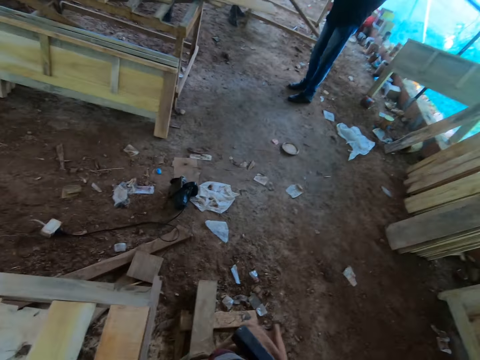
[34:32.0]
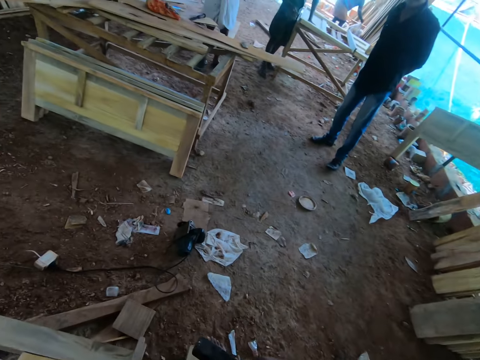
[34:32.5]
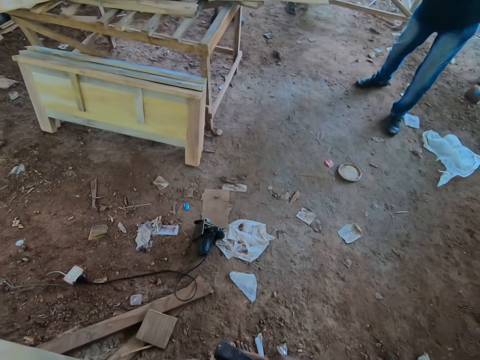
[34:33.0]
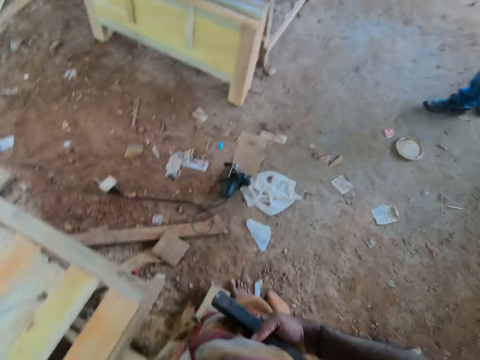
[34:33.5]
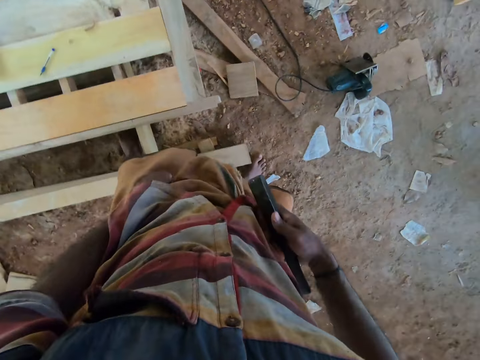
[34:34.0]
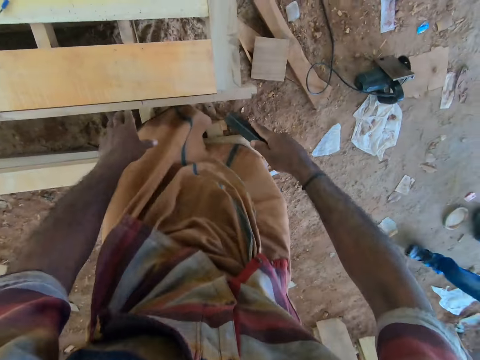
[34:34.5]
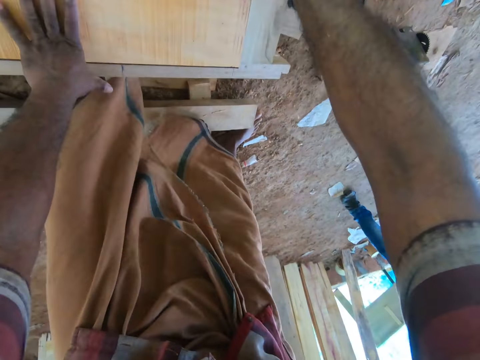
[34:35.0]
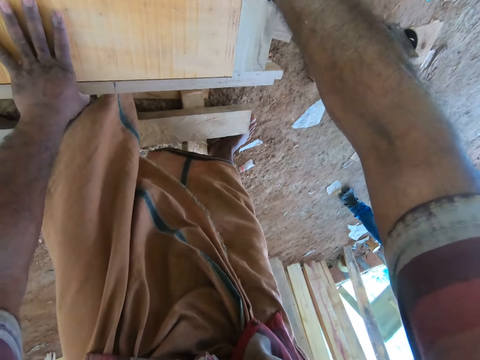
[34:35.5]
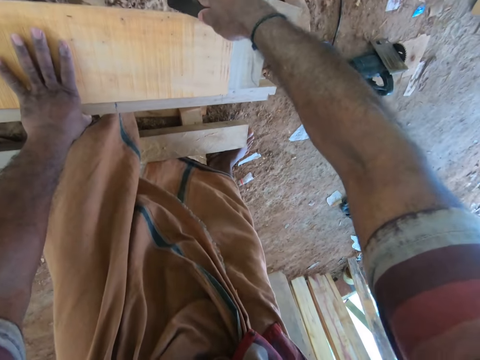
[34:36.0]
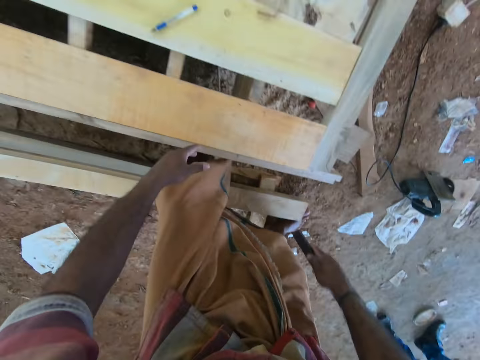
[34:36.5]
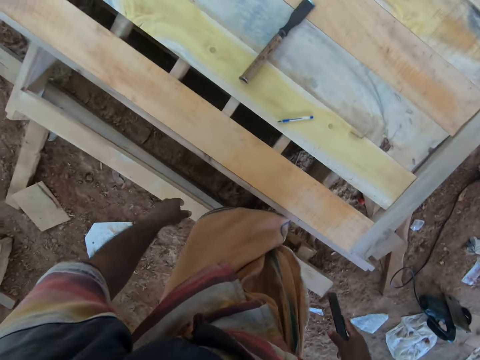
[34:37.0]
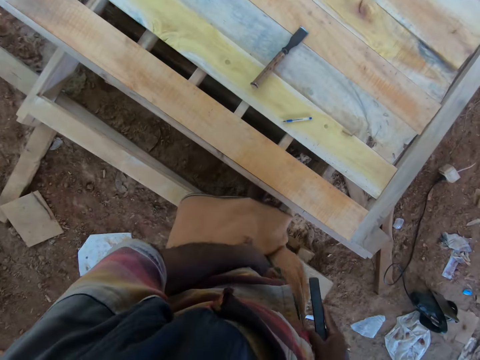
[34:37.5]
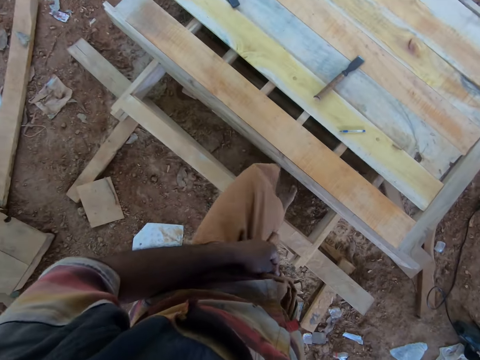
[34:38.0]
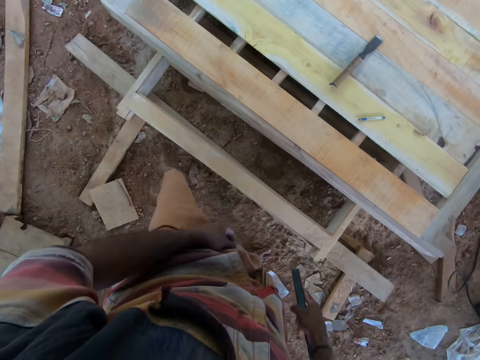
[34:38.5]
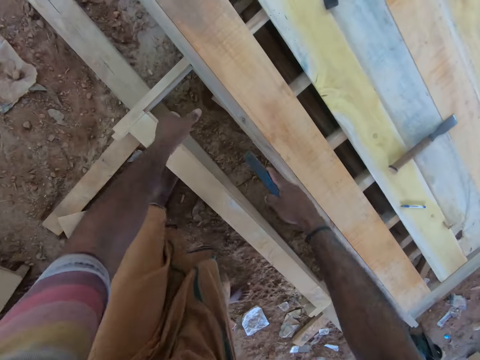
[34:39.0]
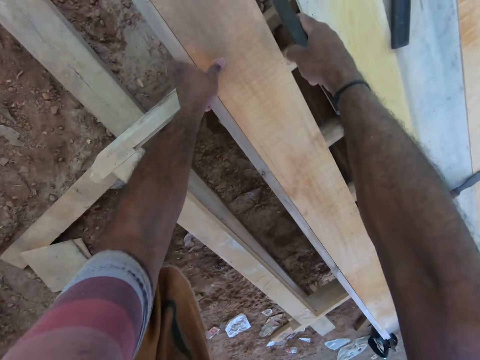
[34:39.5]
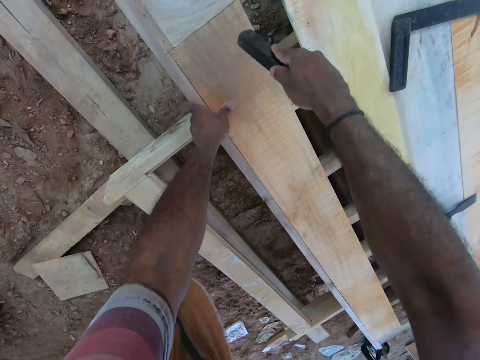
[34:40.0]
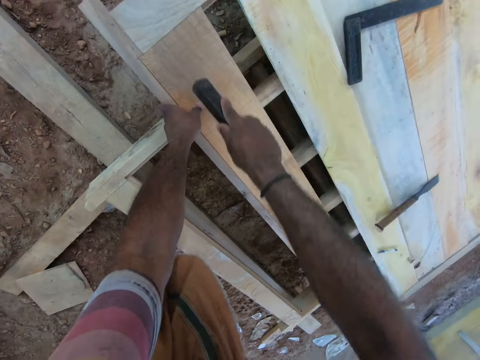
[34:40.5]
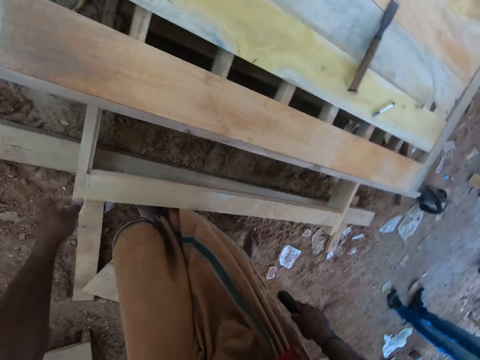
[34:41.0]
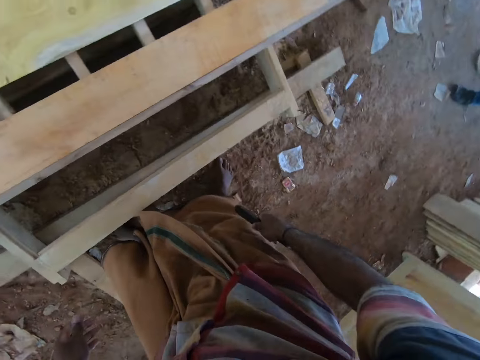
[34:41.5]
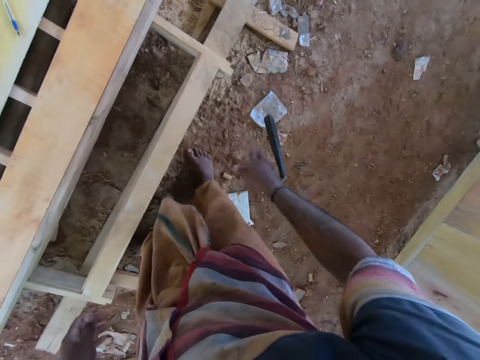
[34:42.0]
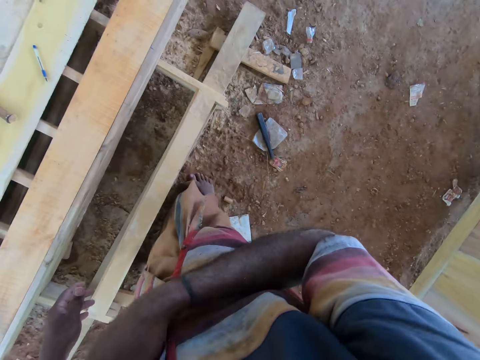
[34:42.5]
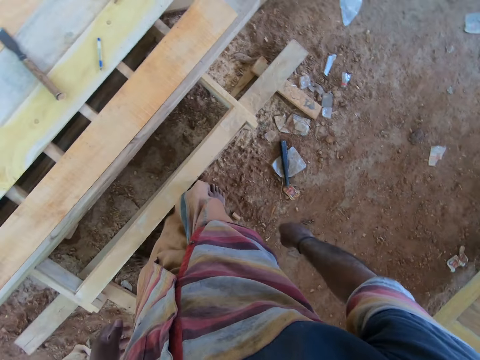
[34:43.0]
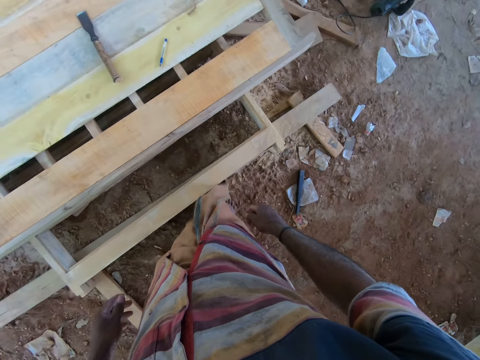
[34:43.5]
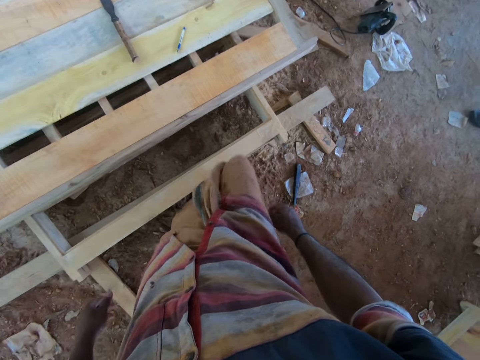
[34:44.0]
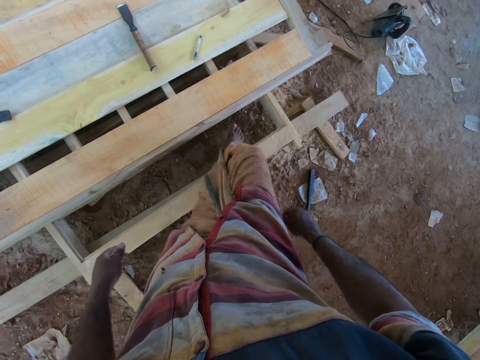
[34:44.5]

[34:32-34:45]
The camera wearer hits the piece of wood with the flat bar in his right hand. He adjusts his wrapper with his left hand. He looks around. He hits the piece of wood with the flat bar in his right hand. He drops the flat bar on the ground with his right hand.

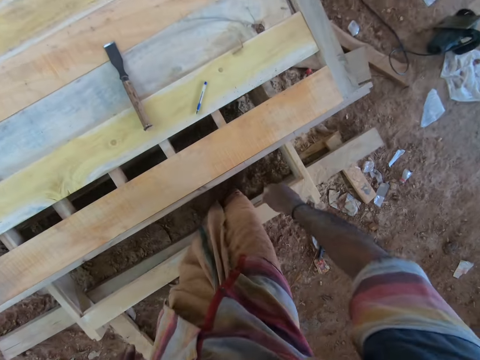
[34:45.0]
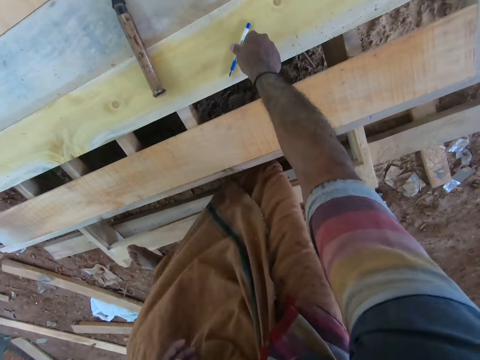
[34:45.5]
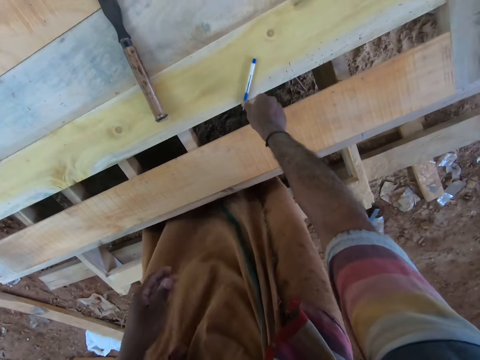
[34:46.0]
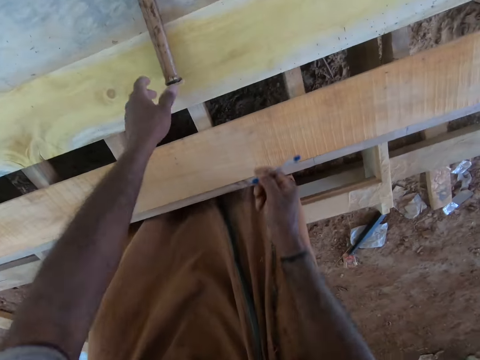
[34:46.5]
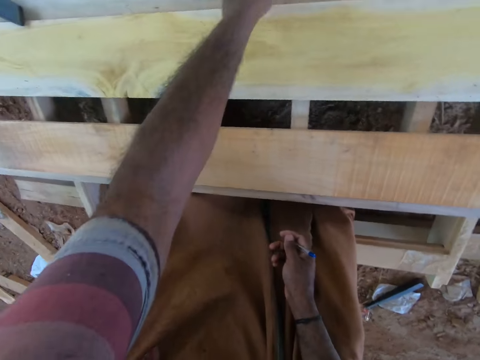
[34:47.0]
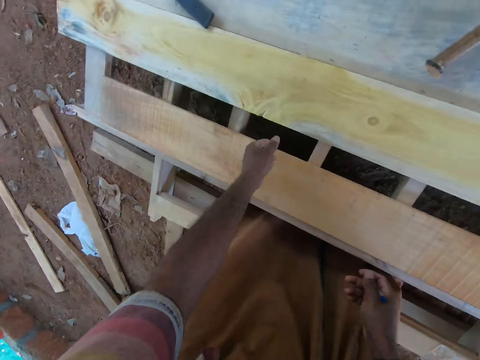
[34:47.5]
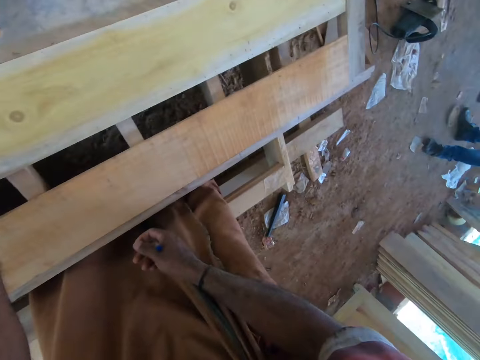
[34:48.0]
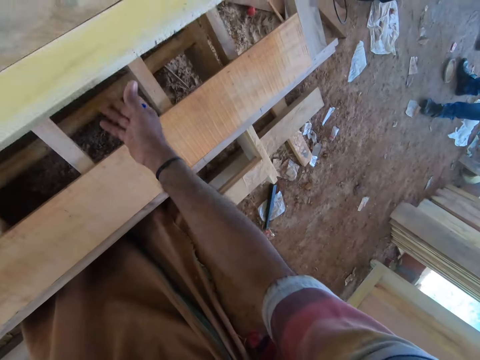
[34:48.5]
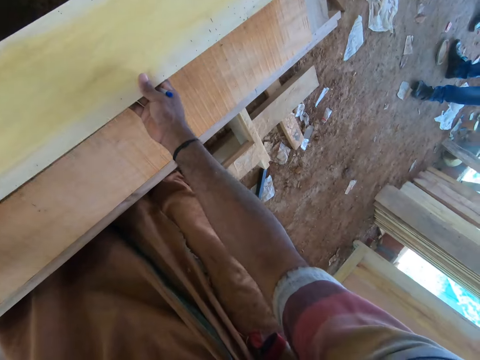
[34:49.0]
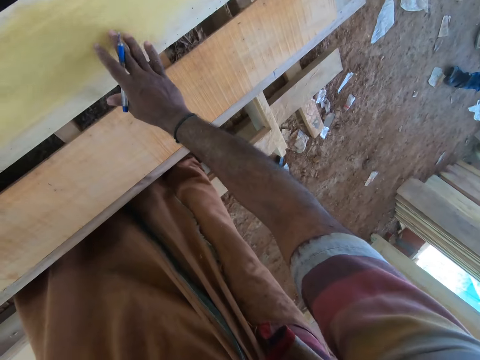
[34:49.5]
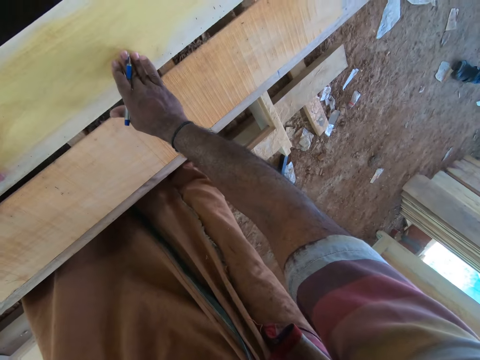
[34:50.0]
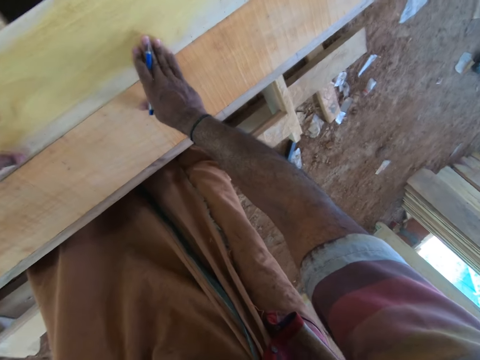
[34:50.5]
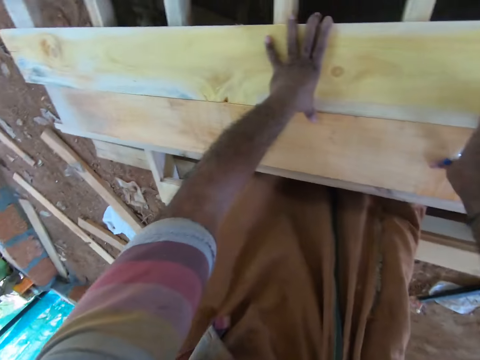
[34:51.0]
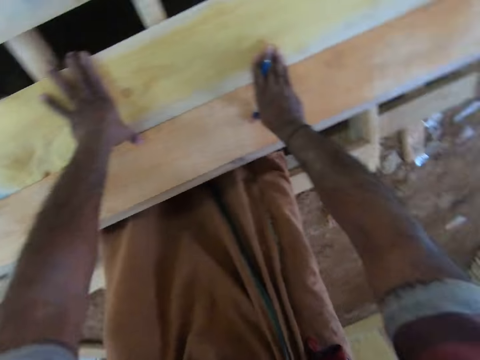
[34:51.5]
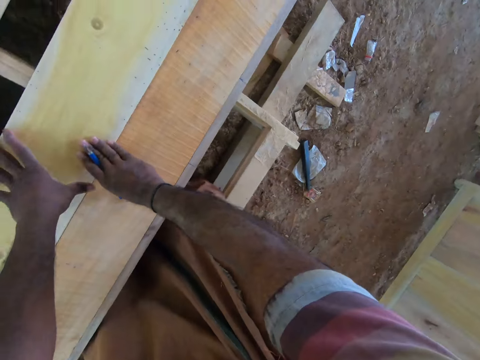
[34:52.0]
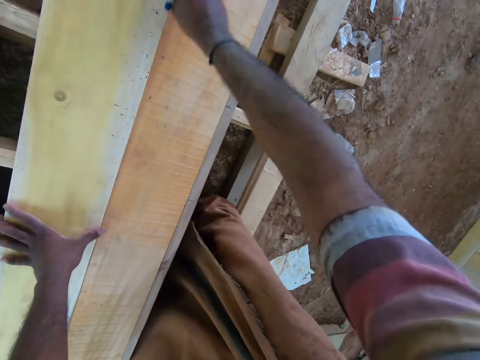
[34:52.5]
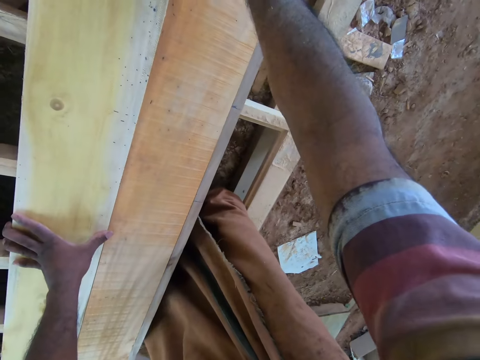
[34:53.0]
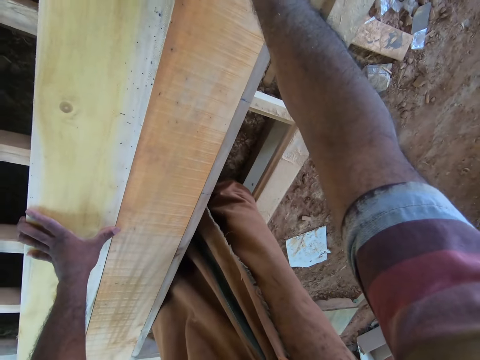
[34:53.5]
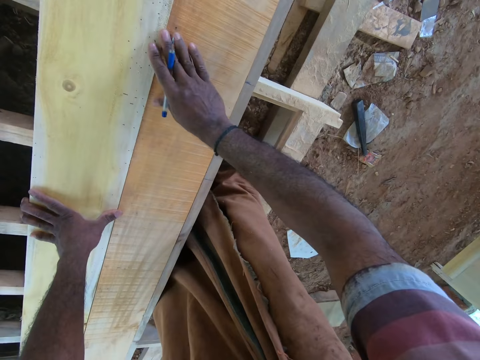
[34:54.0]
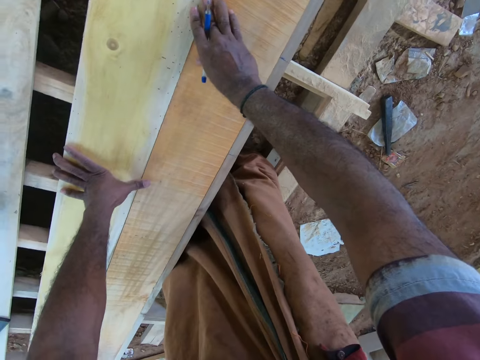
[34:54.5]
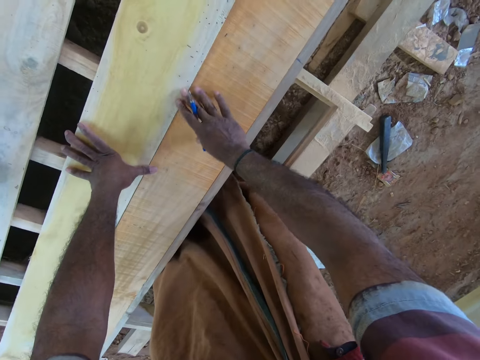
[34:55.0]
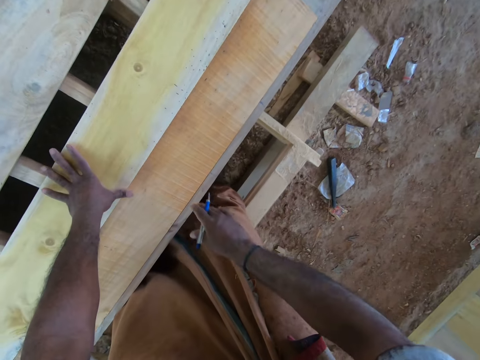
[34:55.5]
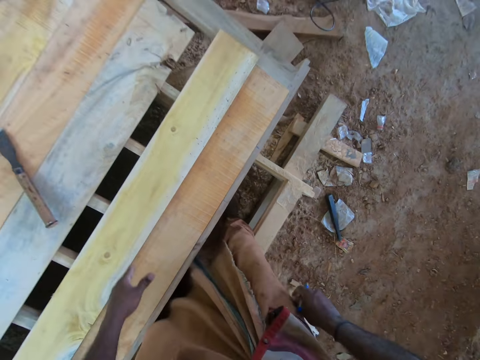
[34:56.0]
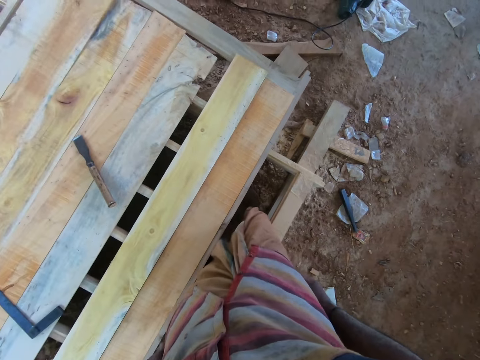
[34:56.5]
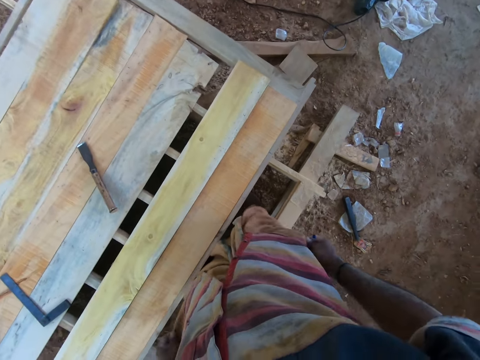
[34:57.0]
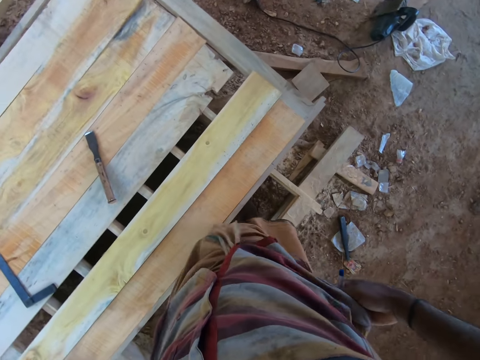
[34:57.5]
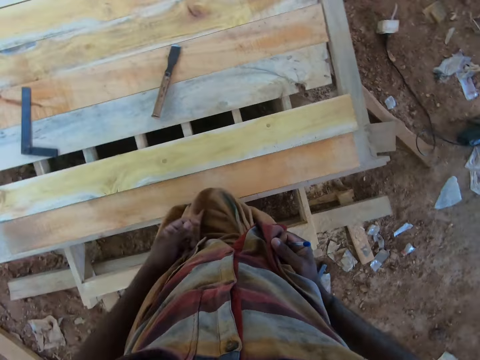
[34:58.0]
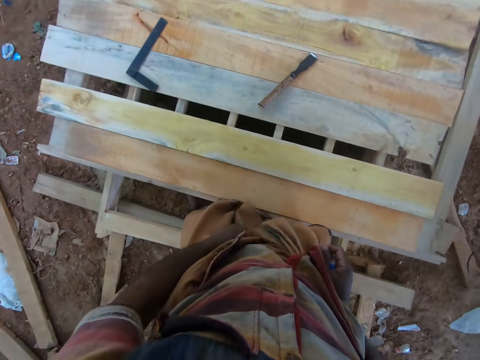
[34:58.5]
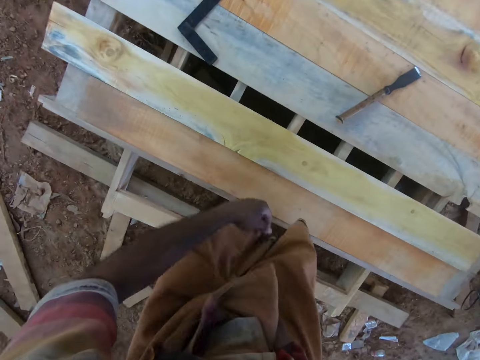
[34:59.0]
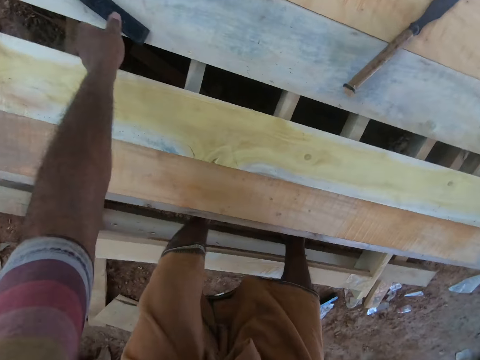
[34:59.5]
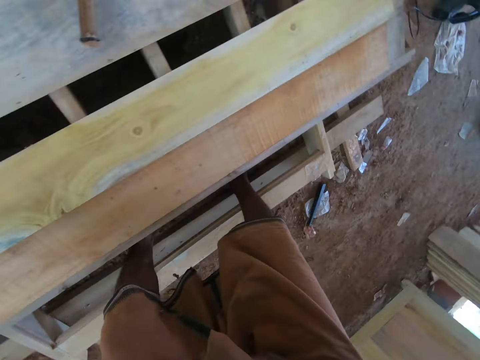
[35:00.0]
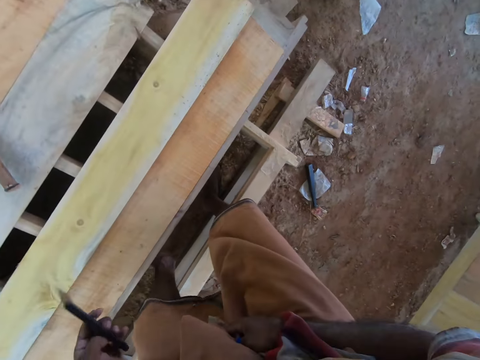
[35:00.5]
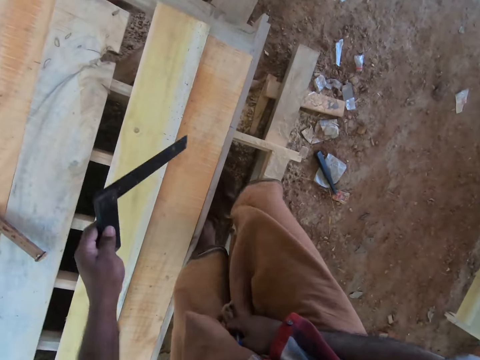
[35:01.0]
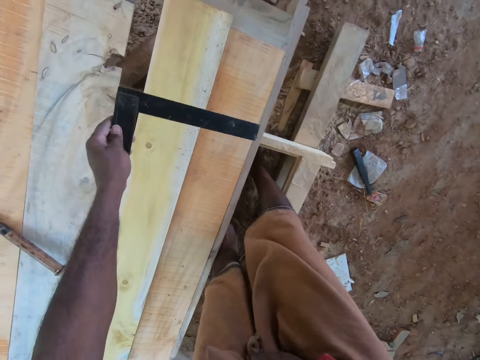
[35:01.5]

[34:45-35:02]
The camera wearer picks the pen from the wooden platform with his right hand. He moves the chisel on the wooden platform with his left hand. He moves a piece of wood on the wooden platform with both hands. He adjusts his wrapper with his left hand. He looks around. He picks the engineer square from the wooden platform with his left hand.
